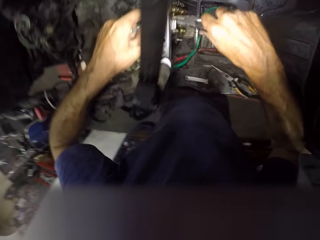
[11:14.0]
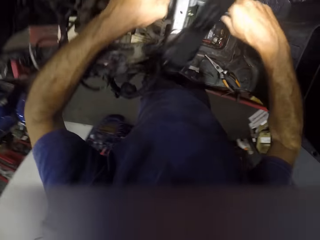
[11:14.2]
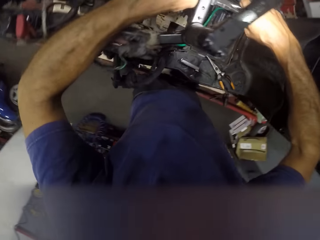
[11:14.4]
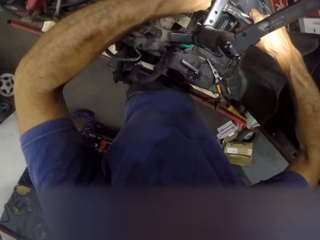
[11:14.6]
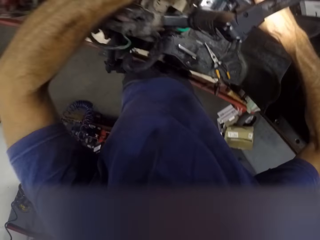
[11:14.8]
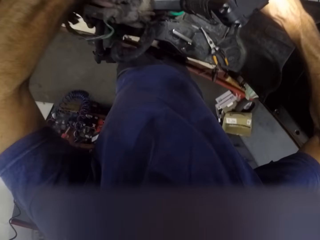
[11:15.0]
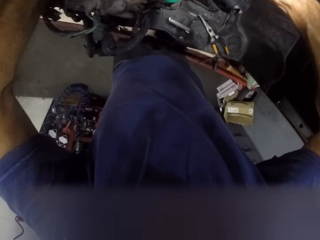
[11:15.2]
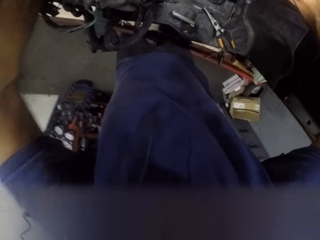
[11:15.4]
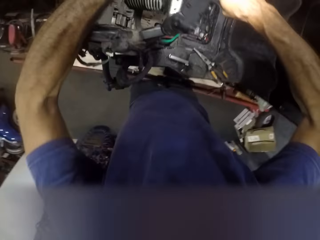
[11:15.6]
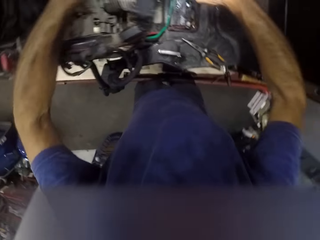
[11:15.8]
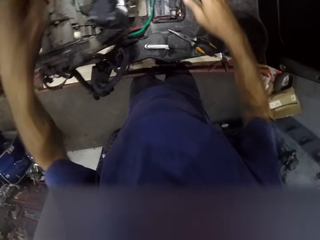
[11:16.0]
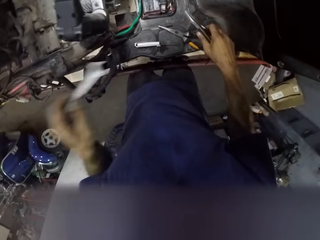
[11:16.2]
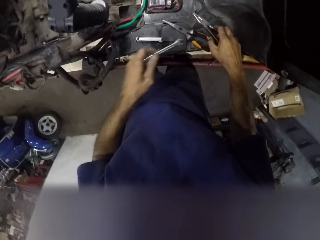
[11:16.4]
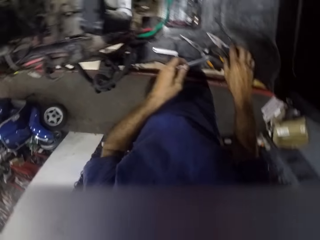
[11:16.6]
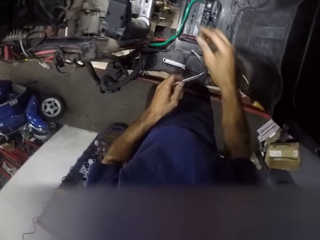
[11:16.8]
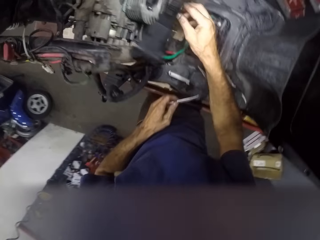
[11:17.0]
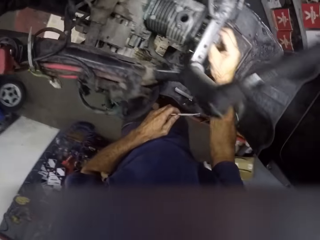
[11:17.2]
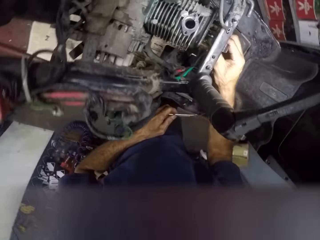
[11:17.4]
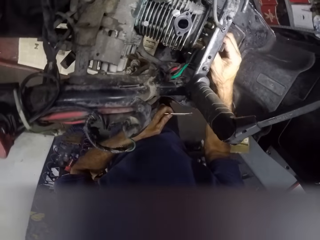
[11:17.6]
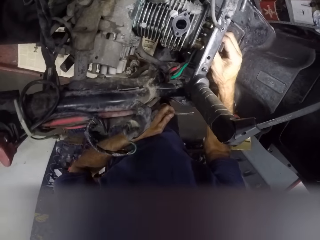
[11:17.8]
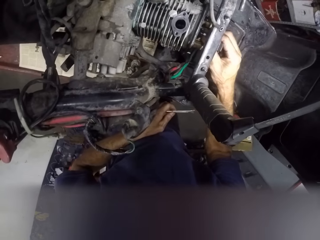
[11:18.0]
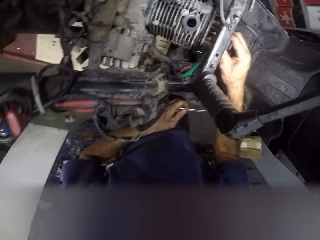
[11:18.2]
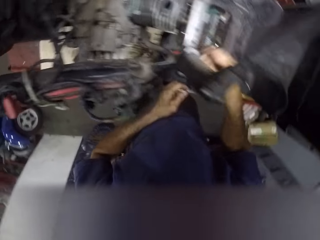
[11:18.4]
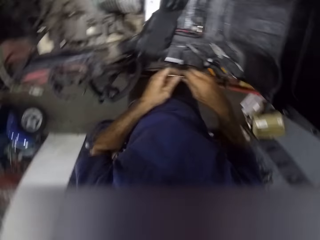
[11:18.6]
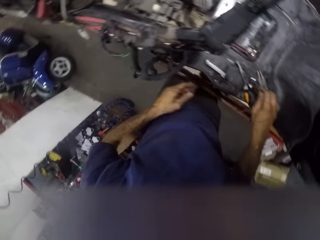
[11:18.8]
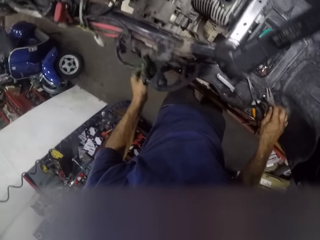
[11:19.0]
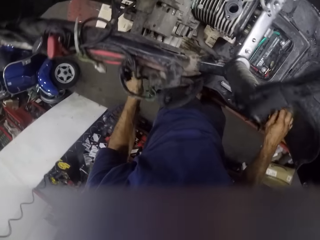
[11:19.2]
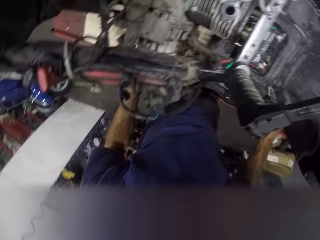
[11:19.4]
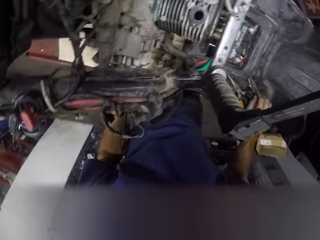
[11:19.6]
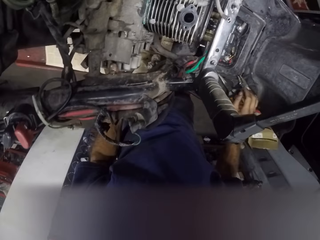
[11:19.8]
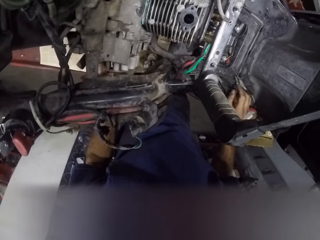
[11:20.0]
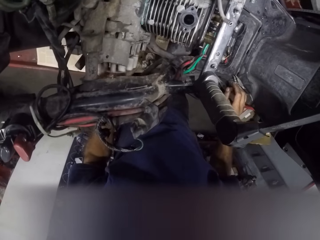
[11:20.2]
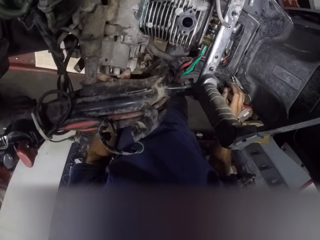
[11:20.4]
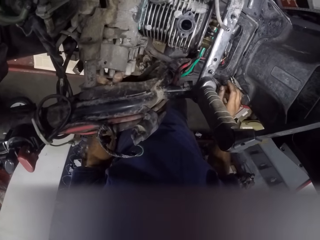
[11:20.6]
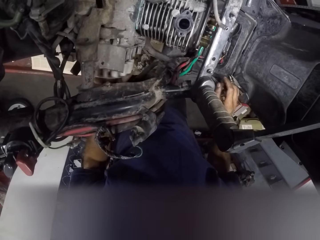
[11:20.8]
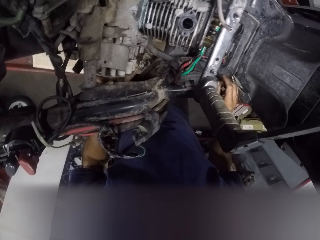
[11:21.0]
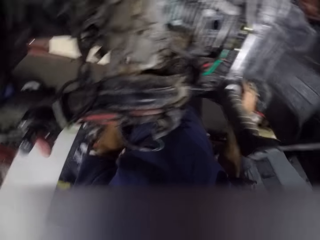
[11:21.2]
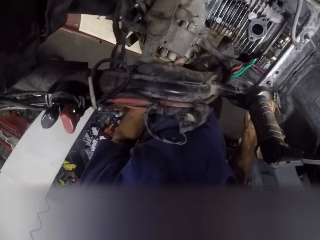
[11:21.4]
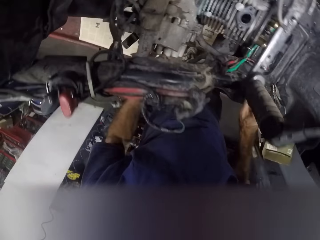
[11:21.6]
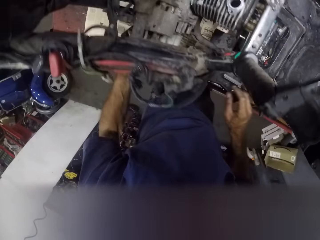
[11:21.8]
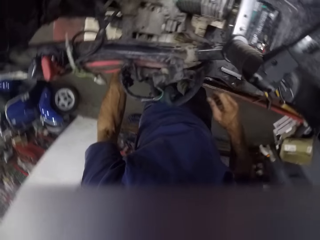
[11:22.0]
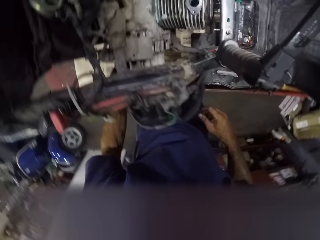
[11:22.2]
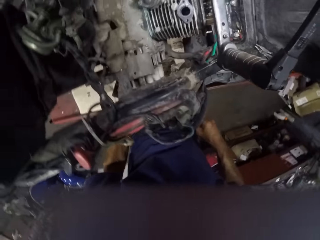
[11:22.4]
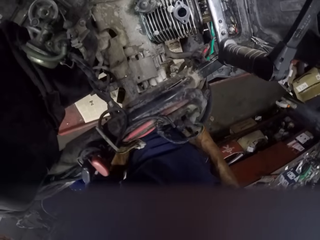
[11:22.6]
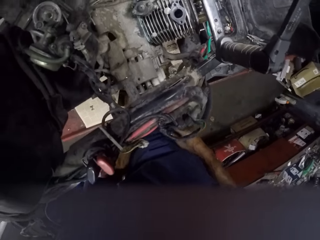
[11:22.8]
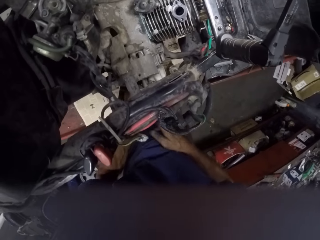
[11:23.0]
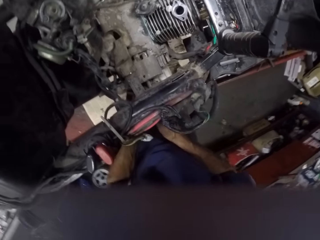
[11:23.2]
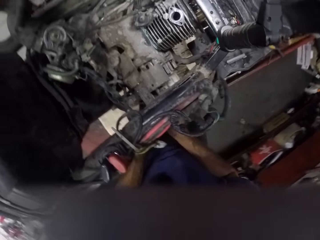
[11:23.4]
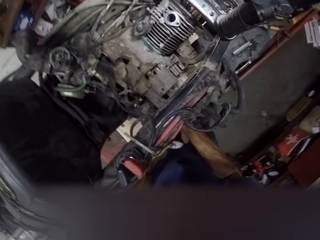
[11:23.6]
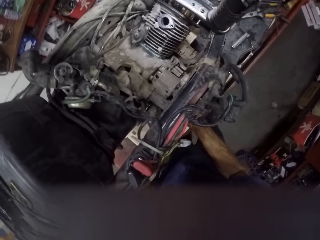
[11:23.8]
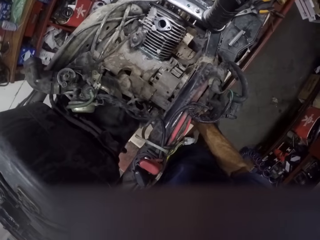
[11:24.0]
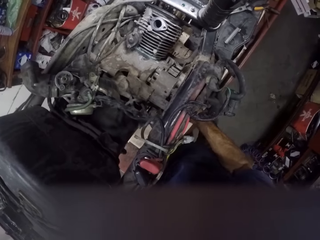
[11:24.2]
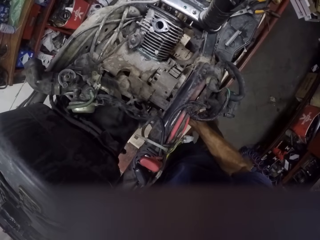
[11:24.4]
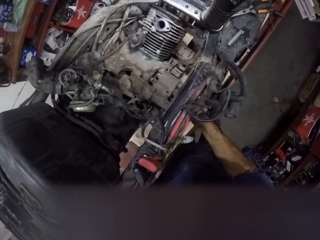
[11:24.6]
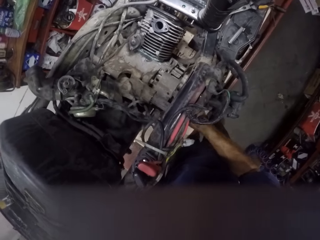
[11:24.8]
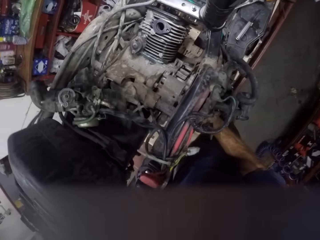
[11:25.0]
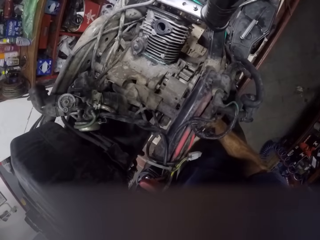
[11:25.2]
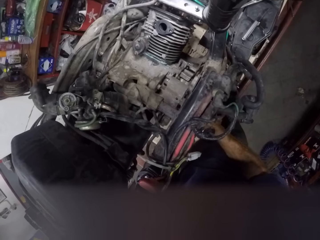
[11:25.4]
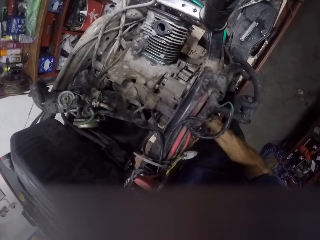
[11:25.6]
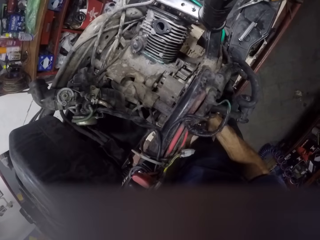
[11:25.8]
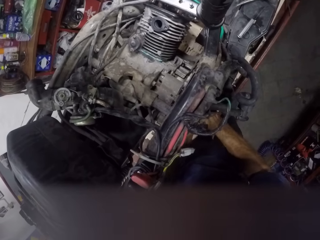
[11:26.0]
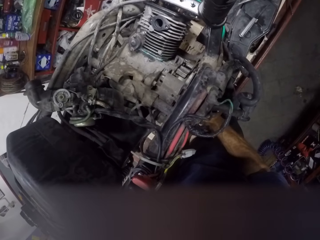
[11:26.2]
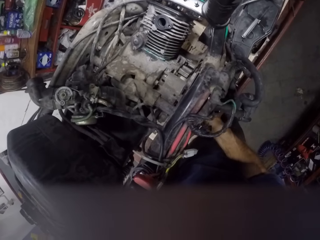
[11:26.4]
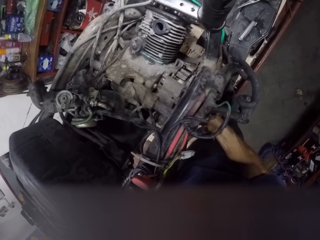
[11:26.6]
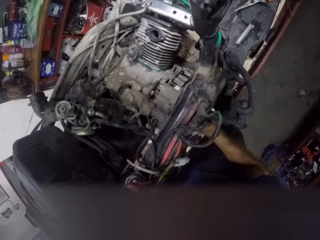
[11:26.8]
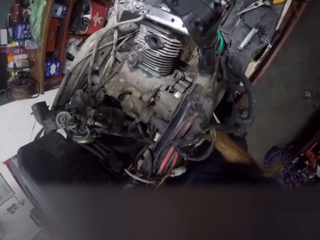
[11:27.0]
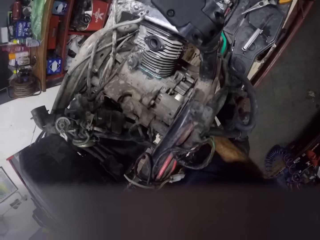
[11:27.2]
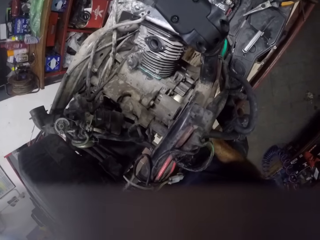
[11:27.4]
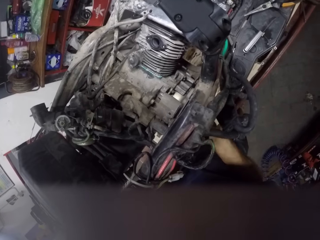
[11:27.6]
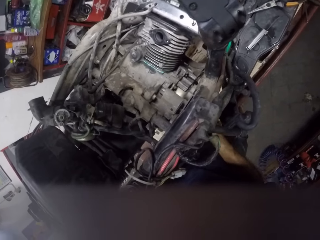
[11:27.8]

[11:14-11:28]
The camera wearer fastens the nuts in the engine. He drops the plier on the motorcycle. He adjusts the nut with his right hand. He feels the nuts. He drops the spanner. He rotates the motorcycle wheel. He touches the engine area.

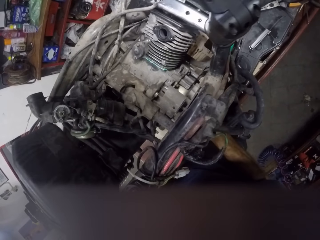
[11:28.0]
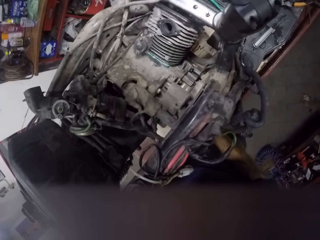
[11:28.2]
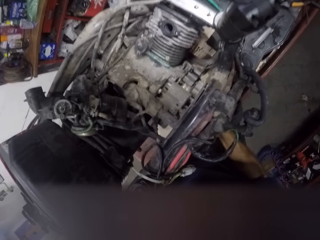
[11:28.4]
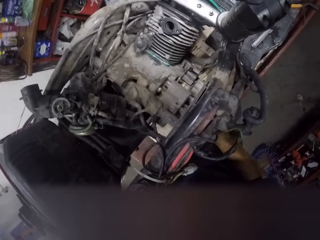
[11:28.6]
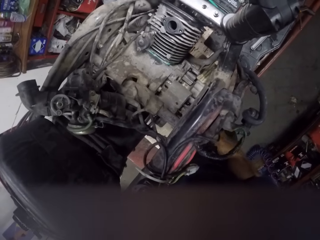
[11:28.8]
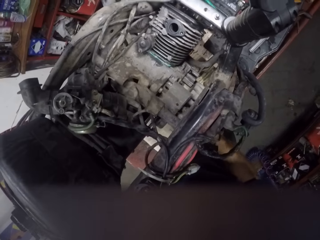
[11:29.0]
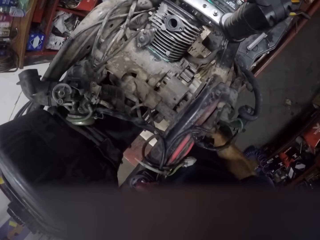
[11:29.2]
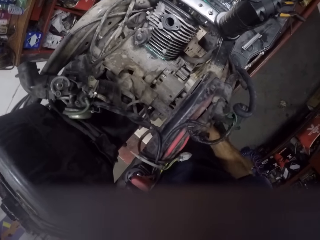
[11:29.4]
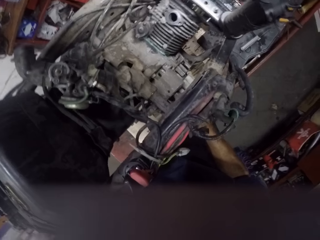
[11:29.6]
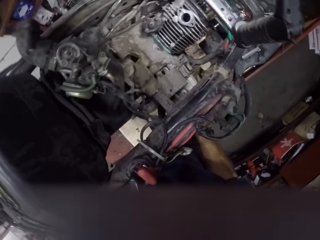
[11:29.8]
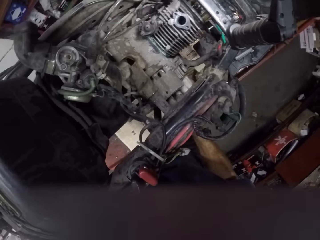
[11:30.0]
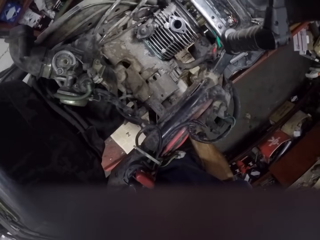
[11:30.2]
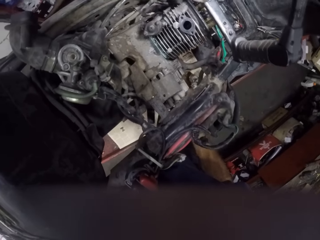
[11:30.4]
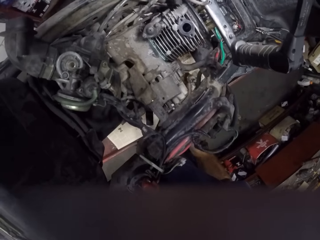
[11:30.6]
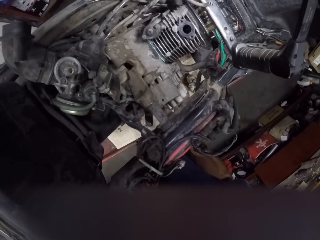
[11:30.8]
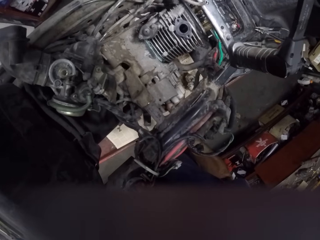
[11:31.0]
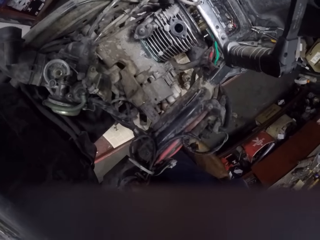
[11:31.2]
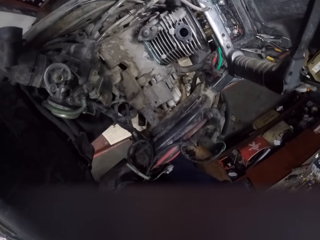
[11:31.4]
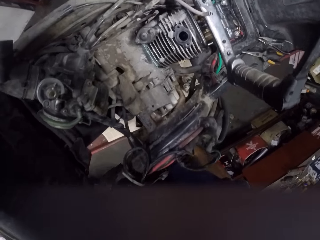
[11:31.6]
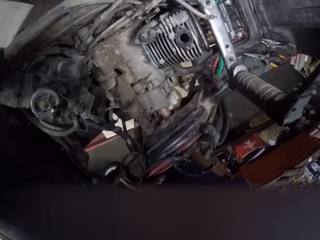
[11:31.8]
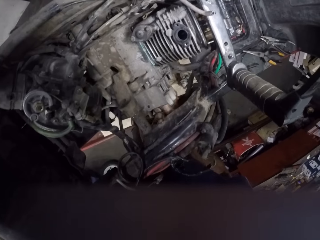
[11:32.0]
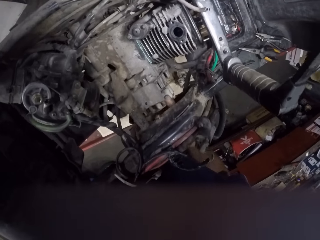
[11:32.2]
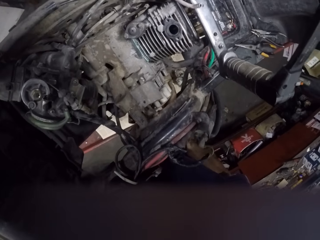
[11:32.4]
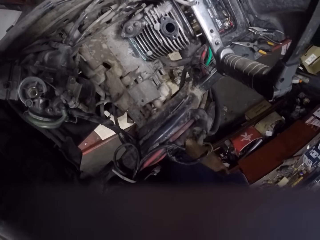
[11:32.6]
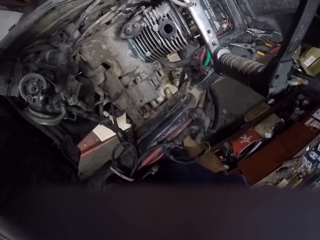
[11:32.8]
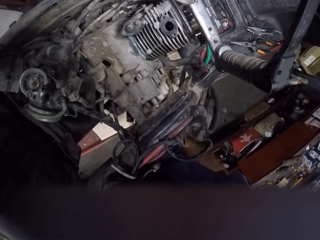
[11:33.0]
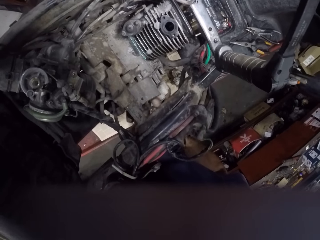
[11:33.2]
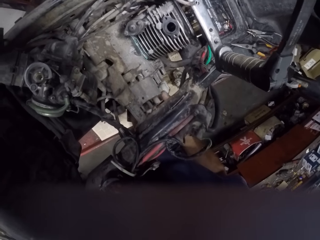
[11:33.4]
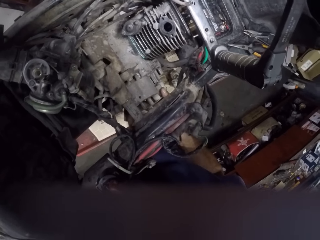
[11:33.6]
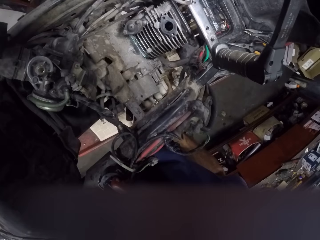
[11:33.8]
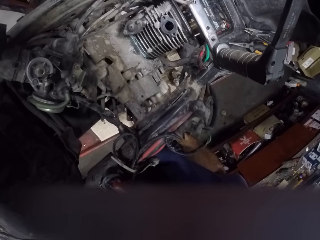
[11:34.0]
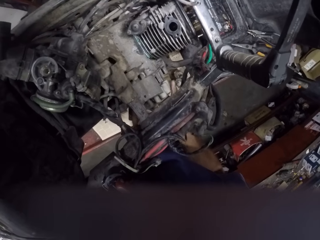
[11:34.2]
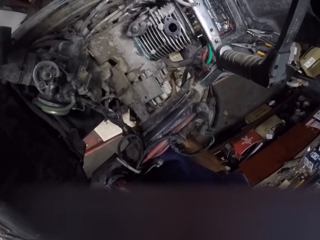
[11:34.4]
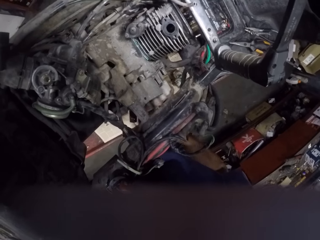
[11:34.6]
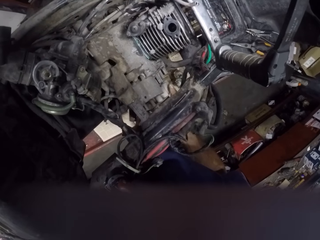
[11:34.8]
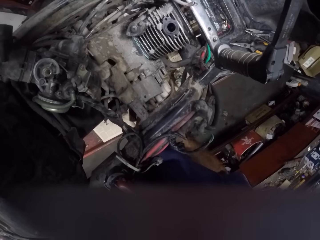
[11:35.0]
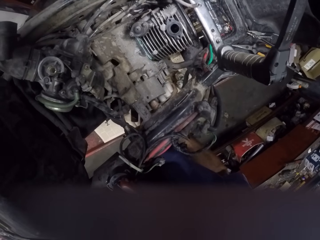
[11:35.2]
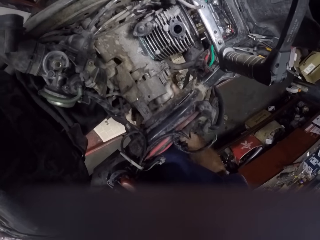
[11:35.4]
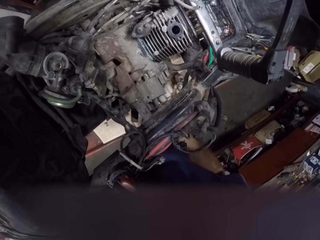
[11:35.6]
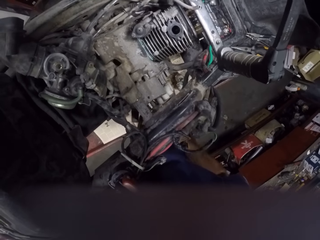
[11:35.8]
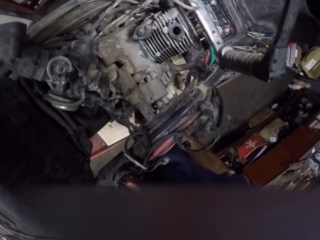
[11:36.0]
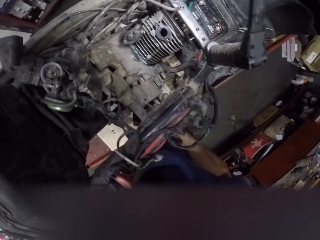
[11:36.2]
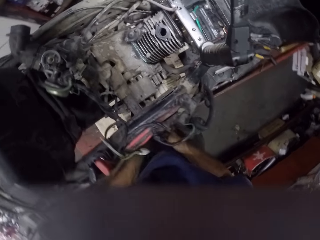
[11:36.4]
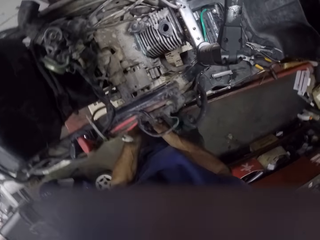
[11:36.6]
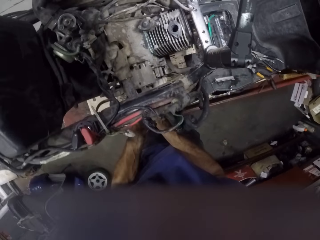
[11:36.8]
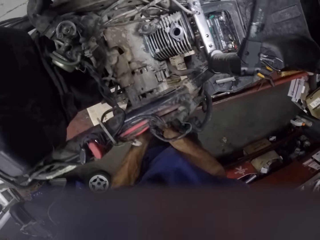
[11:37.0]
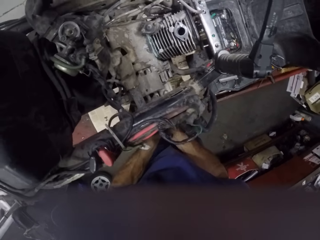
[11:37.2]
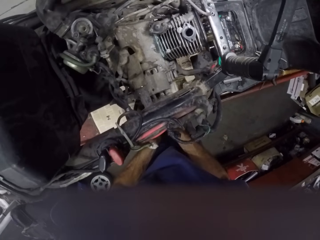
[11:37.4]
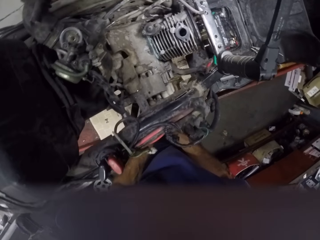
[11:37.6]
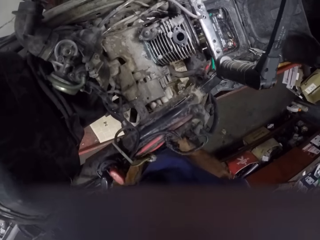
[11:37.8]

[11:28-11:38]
The camera wearer tests part of the engine.
